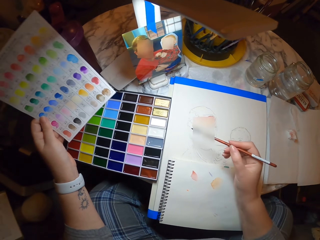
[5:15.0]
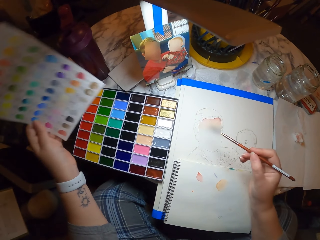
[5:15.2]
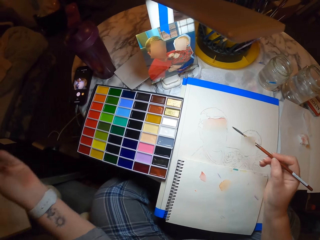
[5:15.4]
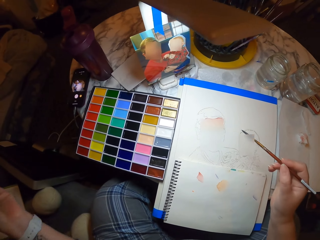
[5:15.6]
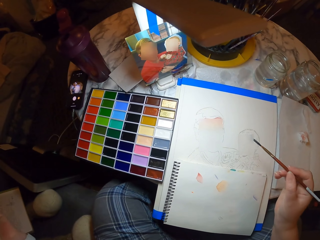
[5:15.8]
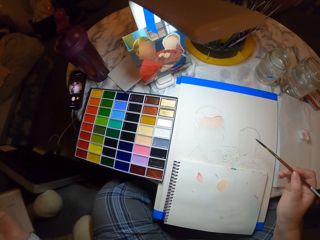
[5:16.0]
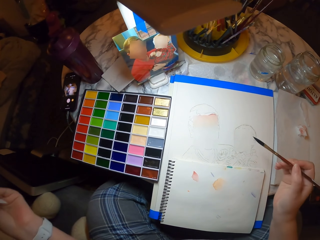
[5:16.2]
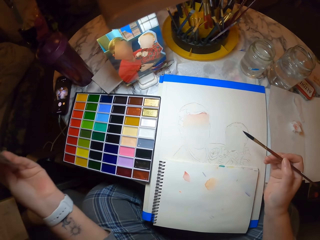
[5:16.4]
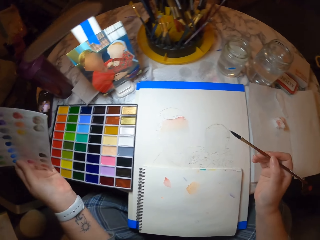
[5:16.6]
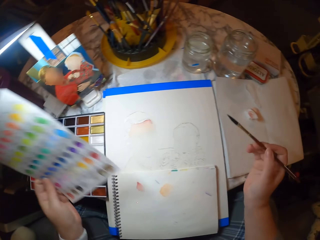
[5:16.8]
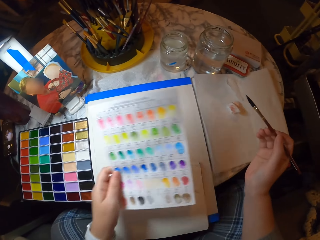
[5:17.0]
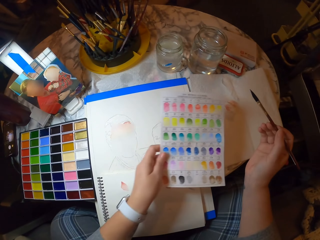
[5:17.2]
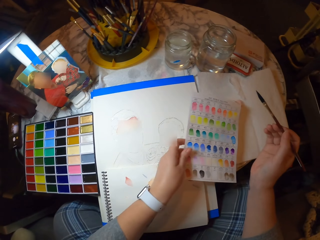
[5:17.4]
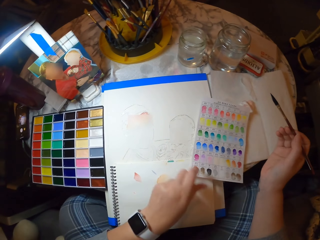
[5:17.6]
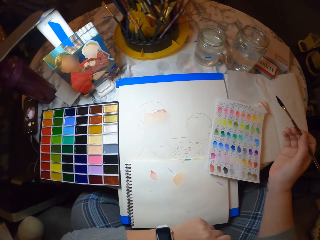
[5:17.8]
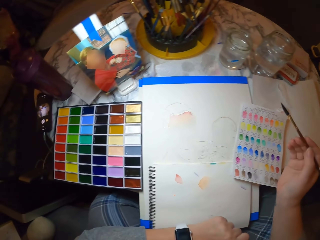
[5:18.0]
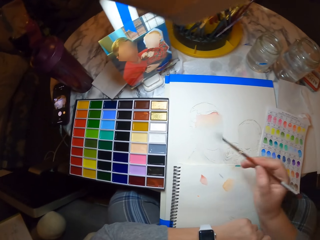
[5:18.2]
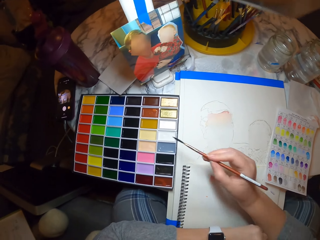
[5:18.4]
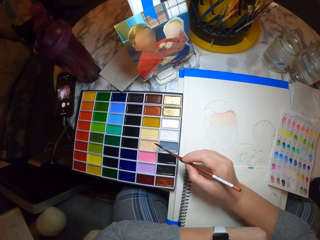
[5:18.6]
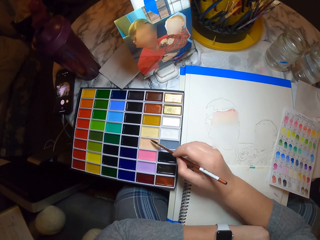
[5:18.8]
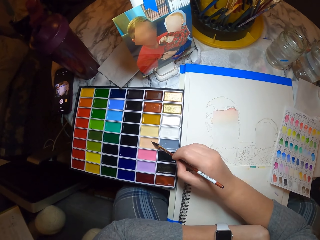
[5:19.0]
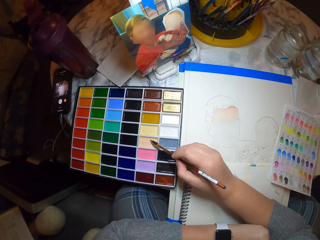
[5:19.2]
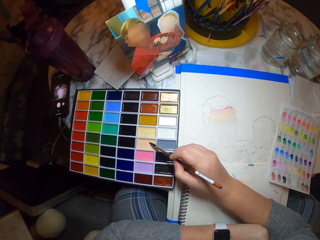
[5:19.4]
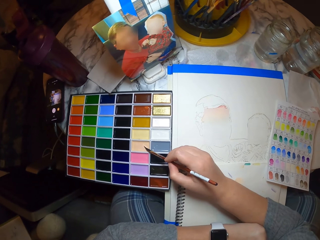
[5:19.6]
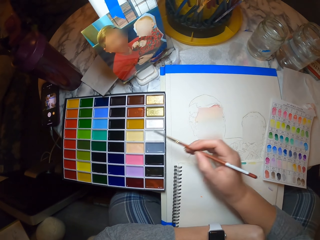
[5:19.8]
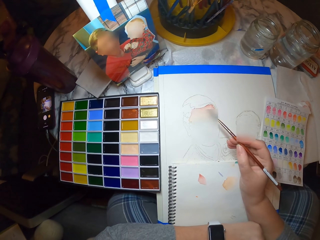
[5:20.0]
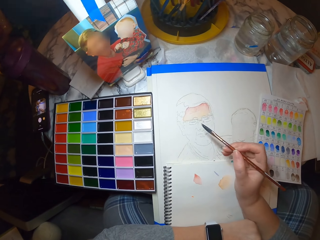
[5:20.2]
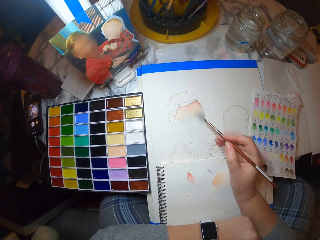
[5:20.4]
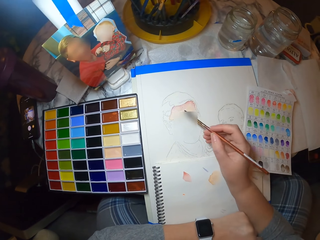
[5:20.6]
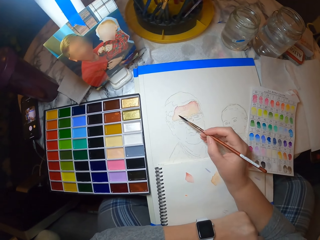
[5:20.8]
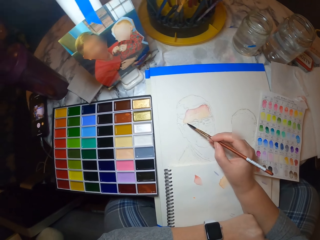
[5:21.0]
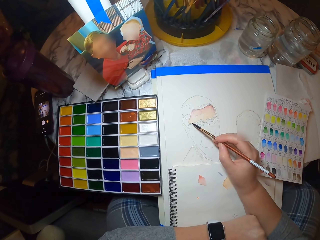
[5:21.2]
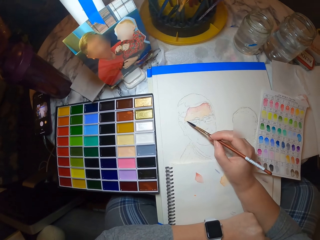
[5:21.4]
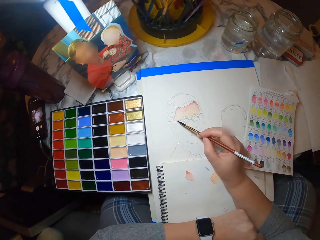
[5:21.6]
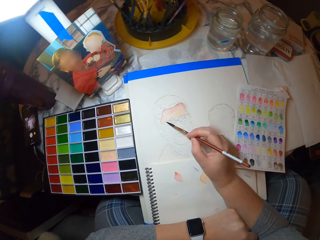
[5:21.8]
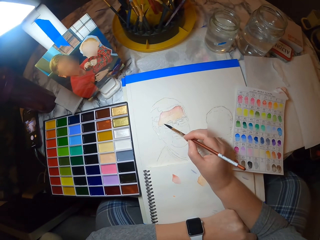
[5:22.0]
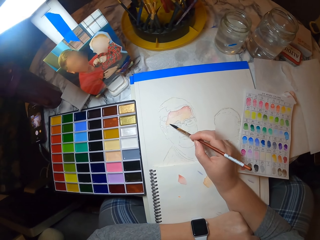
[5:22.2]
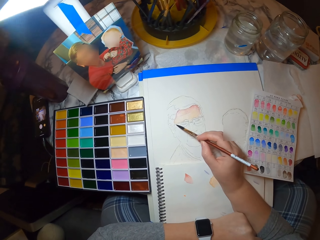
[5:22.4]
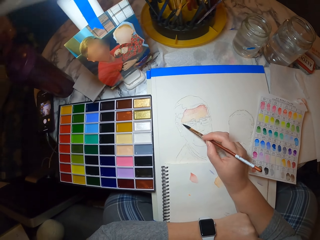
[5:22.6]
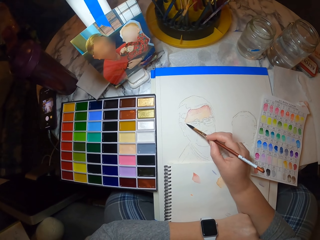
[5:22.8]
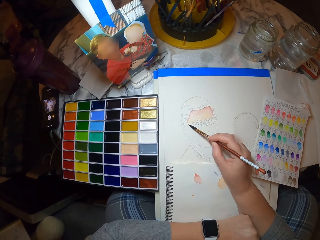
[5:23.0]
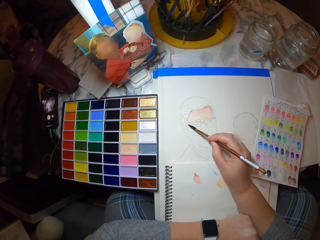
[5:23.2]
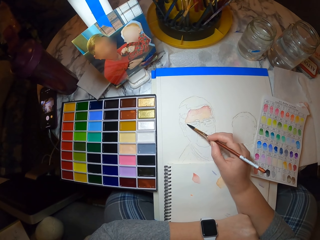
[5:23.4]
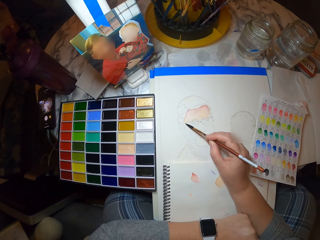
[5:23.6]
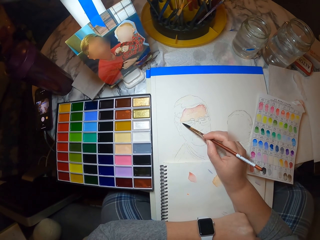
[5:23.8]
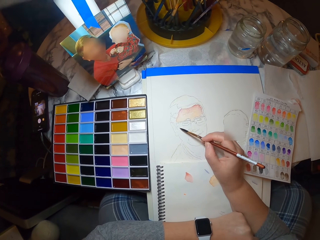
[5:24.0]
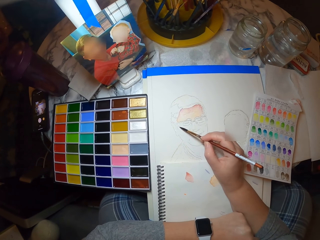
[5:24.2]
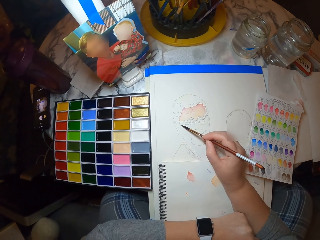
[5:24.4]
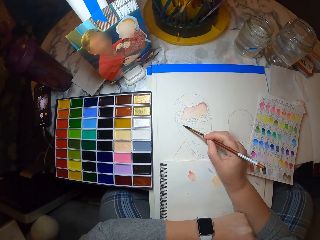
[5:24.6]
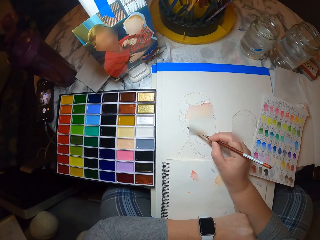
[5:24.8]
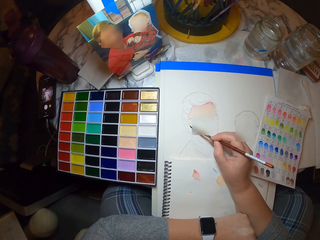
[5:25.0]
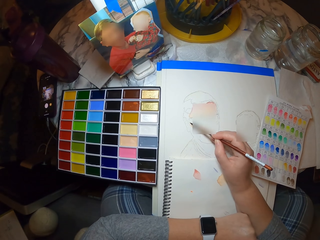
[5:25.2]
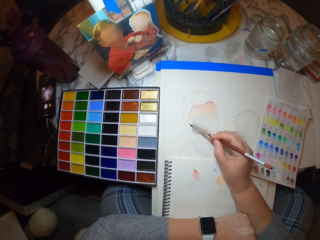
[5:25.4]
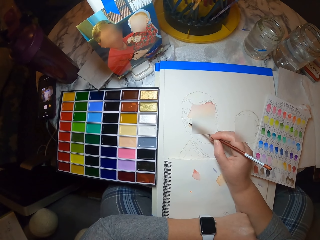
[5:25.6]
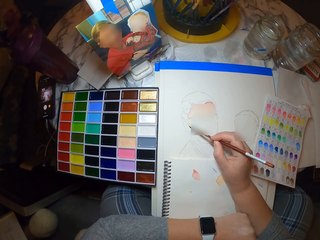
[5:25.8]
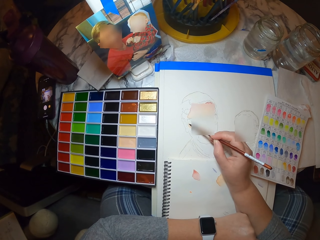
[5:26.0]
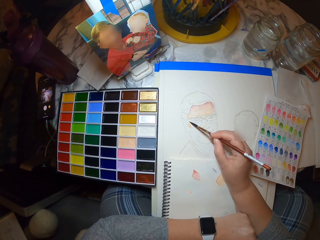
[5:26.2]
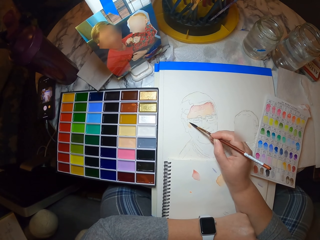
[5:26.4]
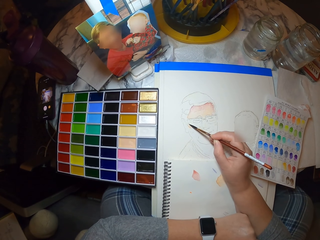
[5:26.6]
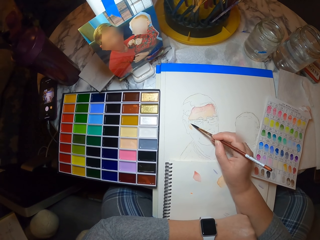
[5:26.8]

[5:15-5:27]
The camera wearer holds the art brush. They move the left hand. They put the color paper on the book. They dip the art brush in the paint. They color the drawing with the art brush. They look at the picture.

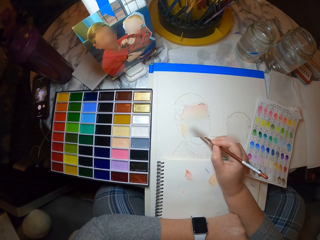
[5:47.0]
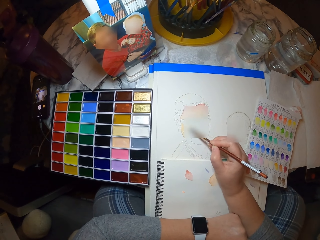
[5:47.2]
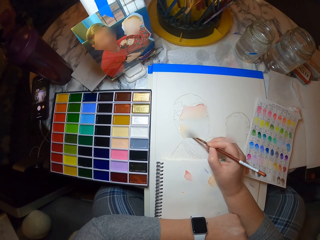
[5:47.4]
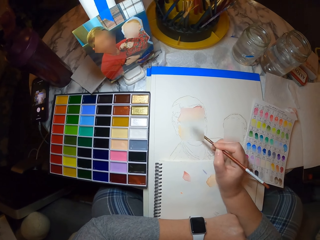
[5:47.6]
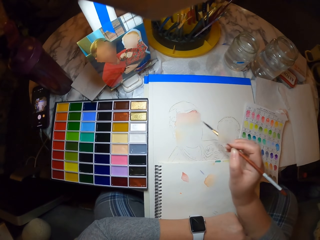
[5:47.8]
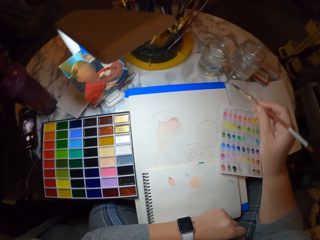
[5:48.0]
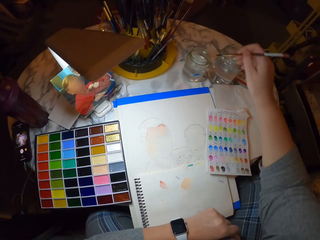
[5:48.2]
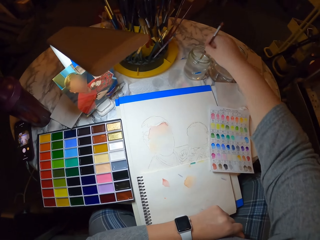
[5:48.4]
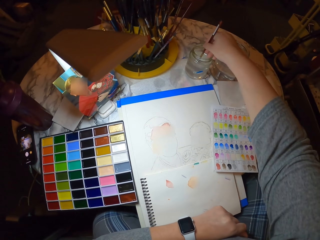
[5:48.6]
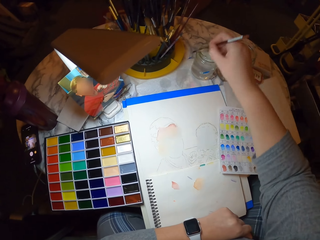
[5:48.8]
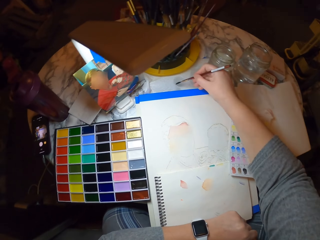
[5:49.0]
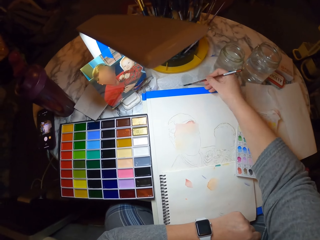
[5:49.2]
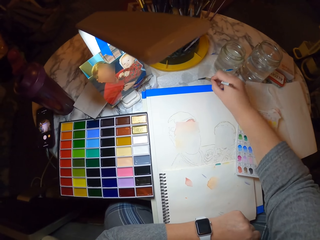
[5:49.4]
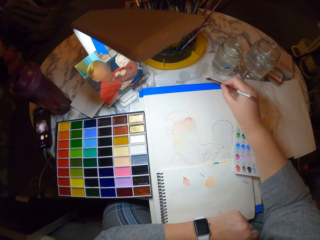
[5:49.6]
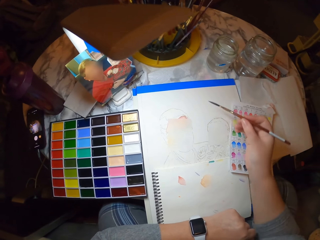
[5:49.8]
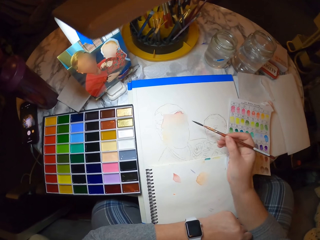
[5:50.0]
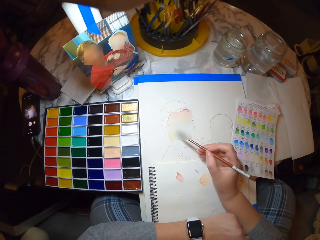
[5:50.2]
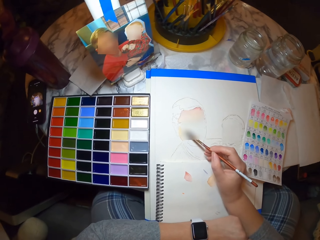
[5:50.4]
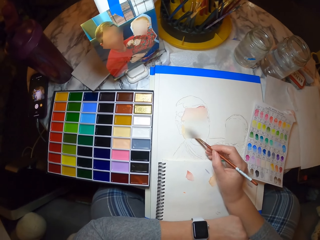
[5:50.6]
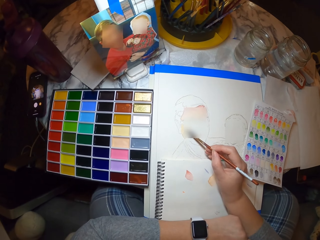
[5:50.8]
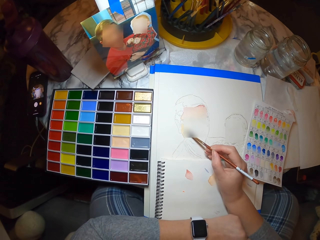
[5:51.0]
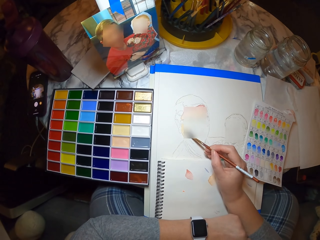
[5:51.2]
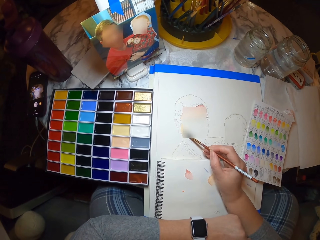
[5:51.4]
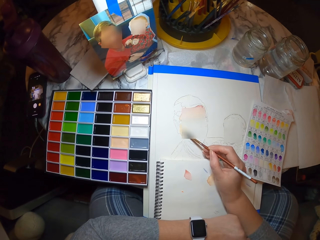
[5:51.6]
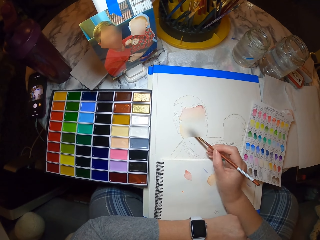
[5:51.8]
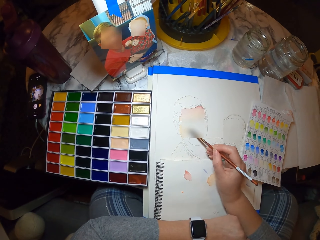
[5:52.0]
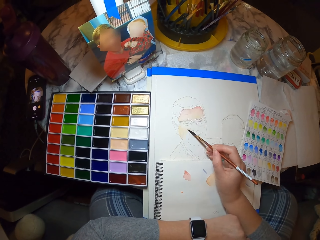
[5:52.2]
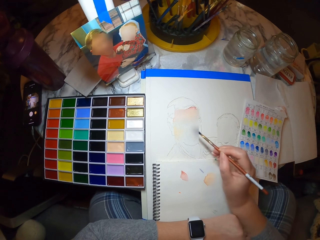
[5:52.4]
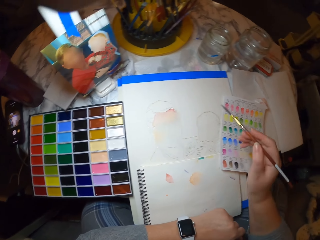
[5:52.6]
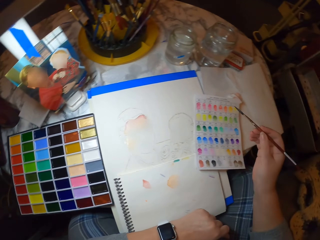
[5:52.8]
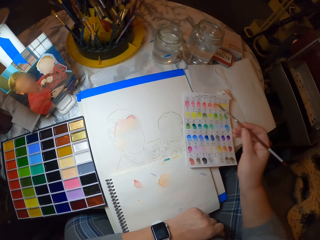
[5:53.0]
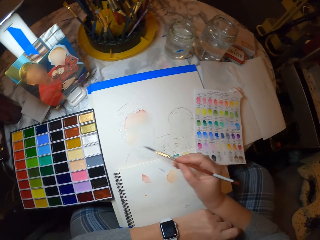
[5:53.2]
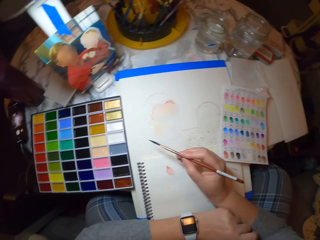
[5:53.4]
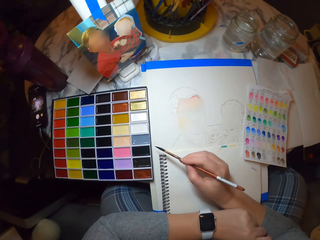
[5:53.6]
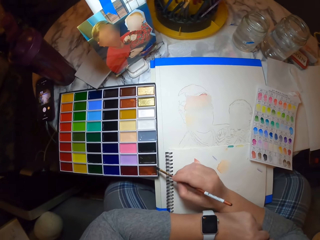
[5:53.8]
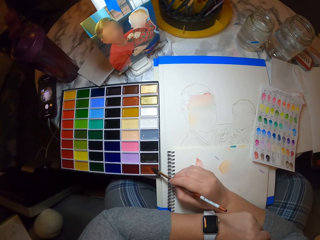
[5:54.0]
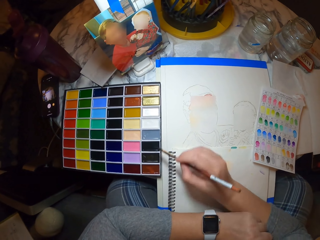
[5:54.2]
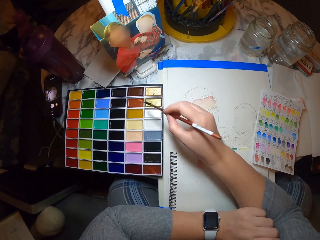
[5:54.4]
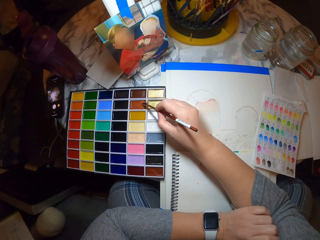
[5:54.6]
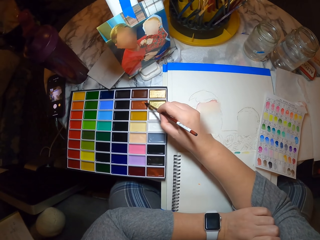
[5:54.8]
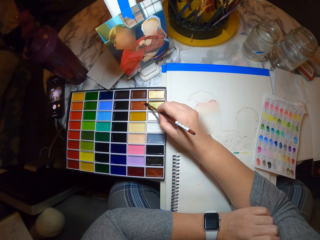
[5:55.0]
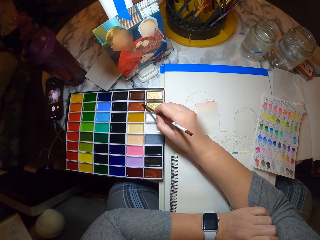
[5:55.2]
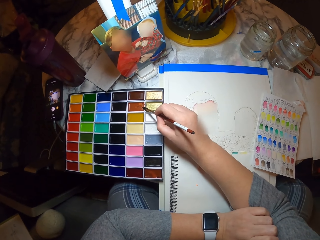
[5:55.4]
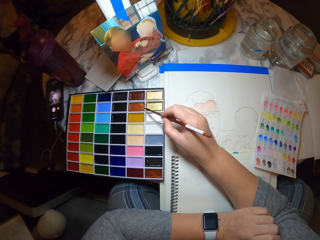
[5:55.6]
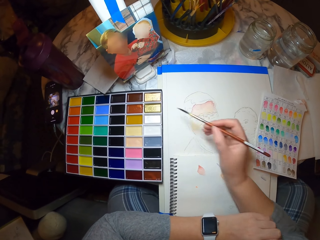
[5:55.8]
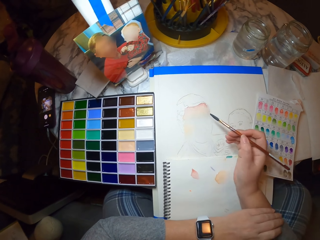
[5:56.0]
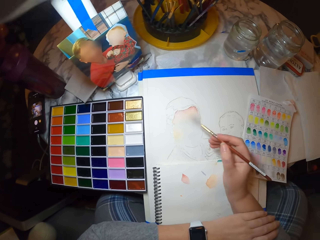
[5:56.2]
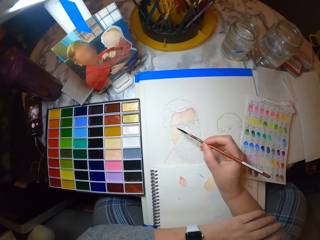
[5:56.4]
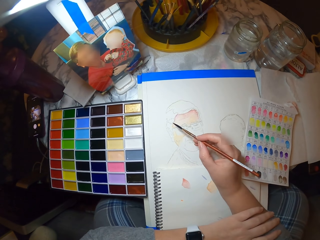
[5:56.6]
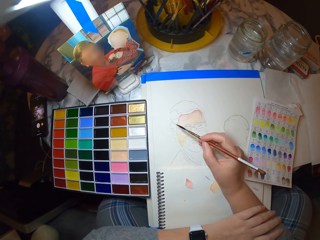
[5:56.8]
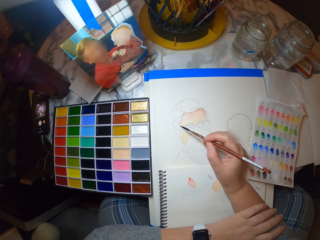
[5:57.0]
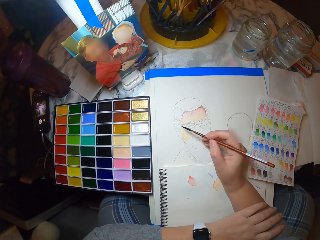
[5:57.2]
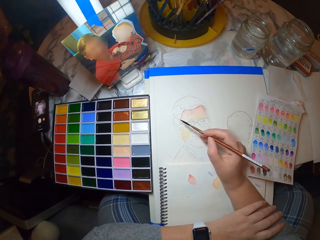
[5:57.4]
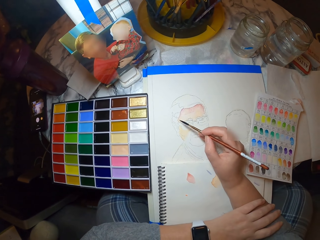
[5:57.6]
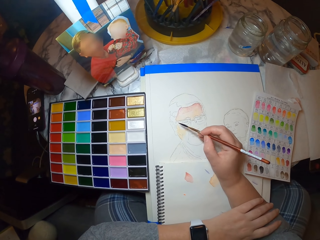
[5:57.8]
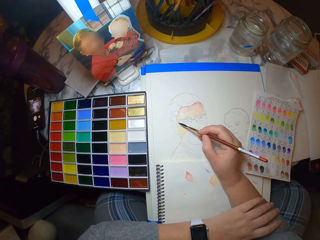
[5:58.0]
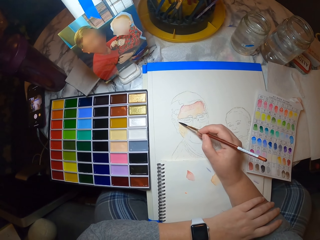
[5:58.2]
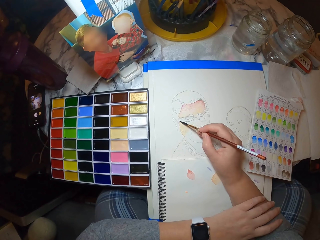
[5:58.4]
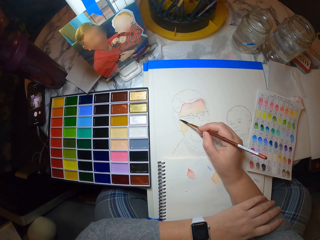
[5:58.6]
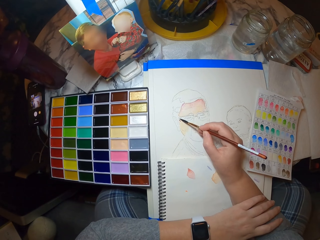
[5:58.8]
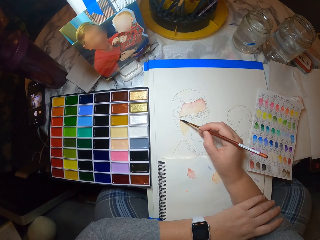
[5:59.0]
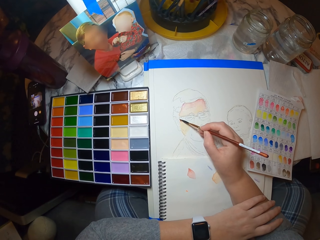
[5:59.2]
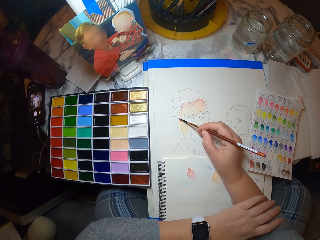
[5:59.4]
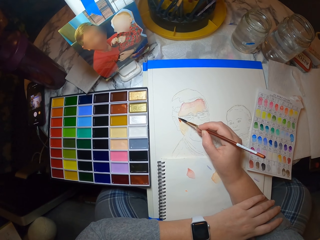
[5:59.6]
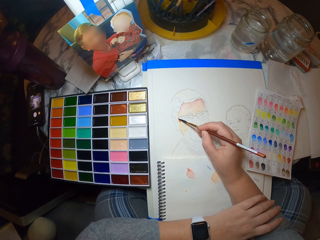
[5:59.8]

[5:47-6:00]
The camera wearer dips the art brush in water in a jar. They drain out excess water from the art brush and rub the brush on the paper. They color the drawing with the art brush. They dip the art brush in the paint. They color the drawing with the art brush.
